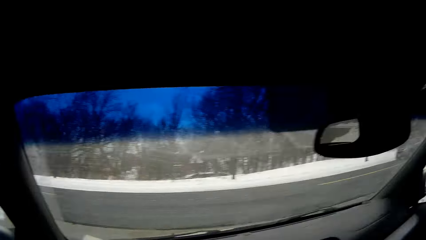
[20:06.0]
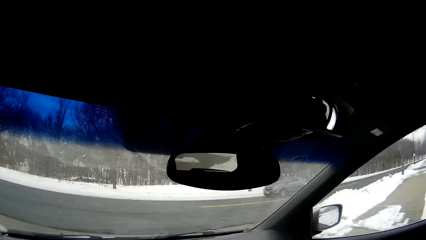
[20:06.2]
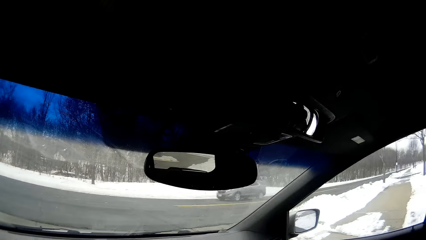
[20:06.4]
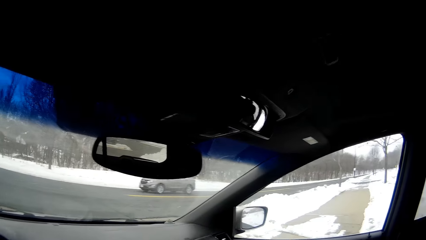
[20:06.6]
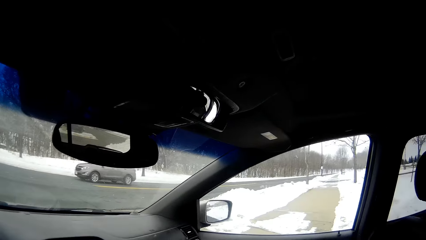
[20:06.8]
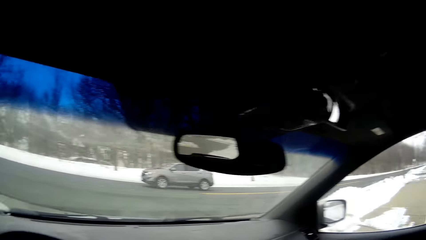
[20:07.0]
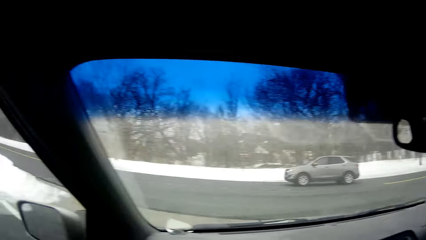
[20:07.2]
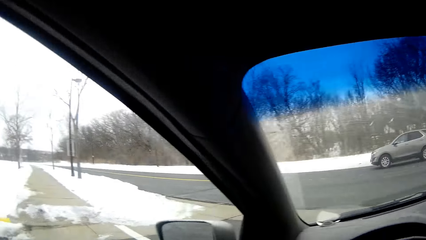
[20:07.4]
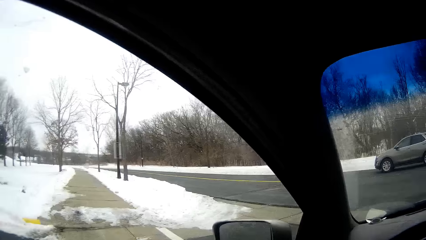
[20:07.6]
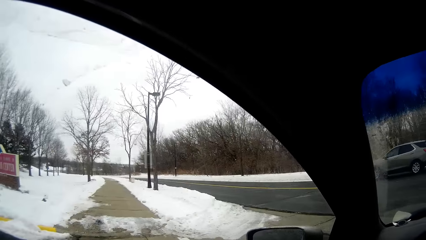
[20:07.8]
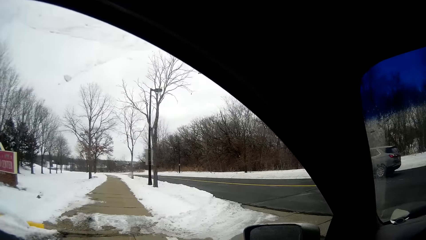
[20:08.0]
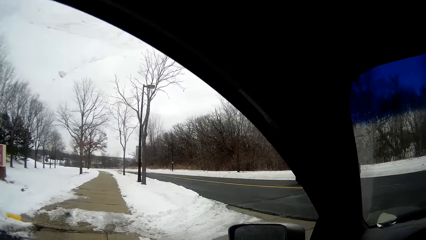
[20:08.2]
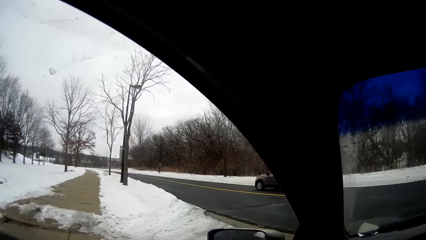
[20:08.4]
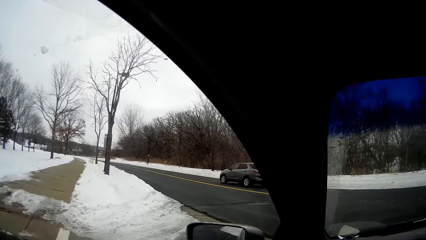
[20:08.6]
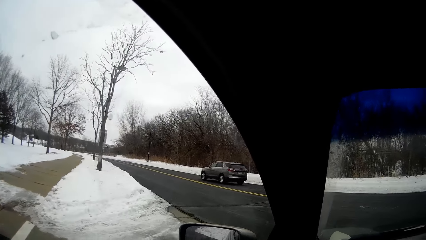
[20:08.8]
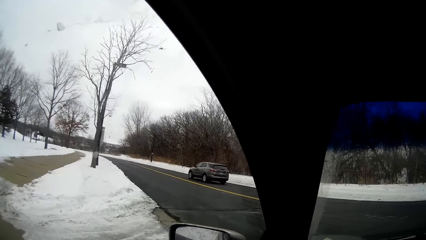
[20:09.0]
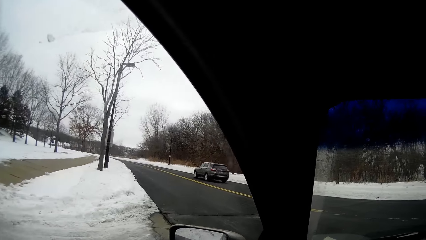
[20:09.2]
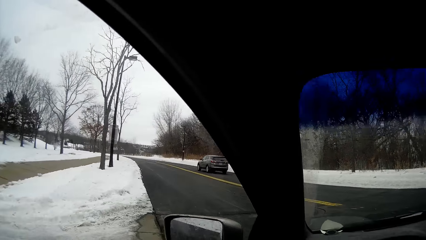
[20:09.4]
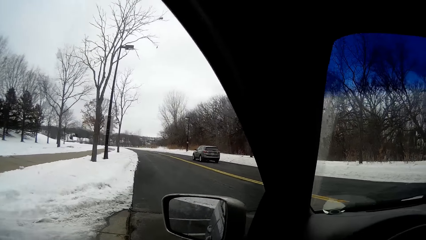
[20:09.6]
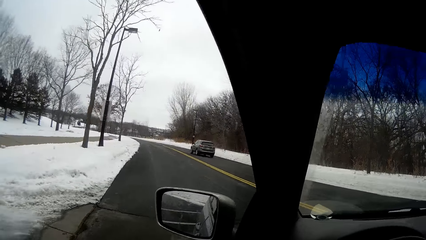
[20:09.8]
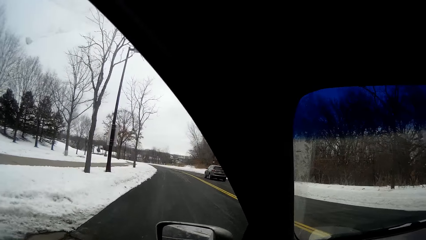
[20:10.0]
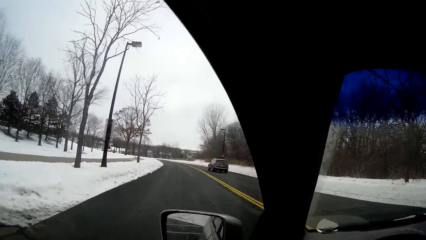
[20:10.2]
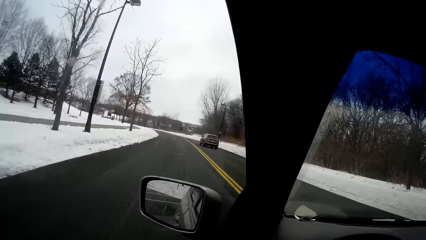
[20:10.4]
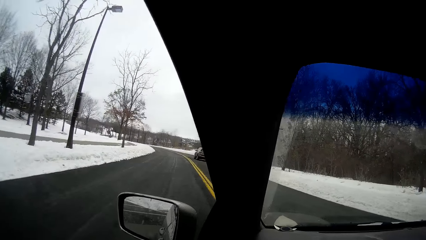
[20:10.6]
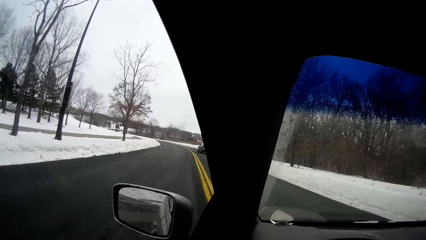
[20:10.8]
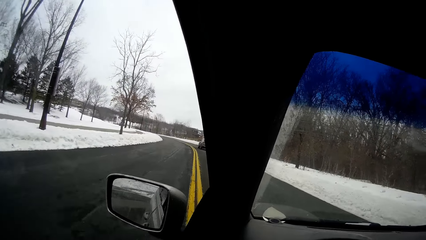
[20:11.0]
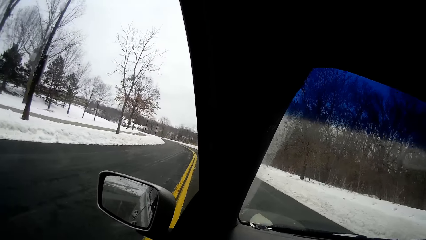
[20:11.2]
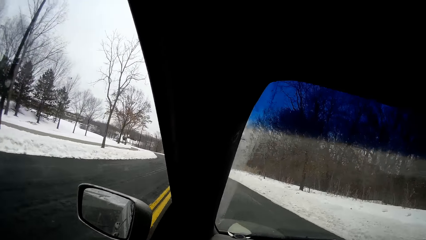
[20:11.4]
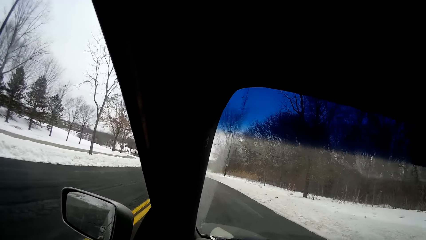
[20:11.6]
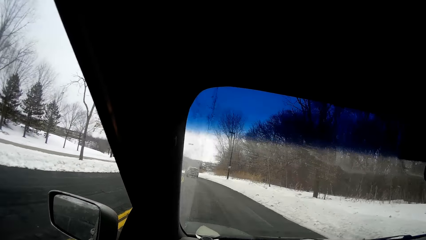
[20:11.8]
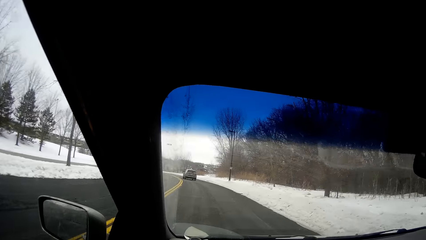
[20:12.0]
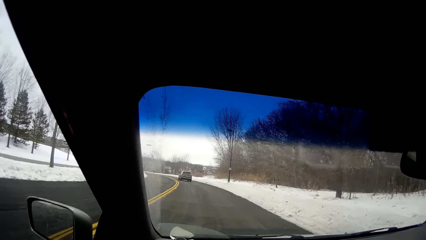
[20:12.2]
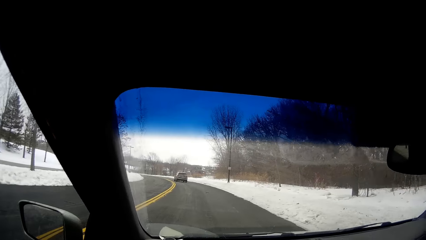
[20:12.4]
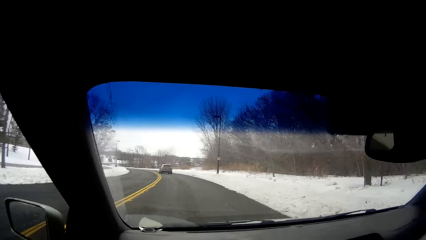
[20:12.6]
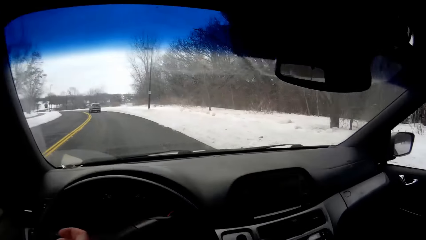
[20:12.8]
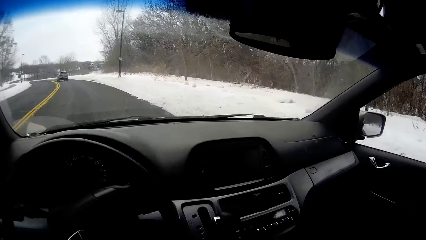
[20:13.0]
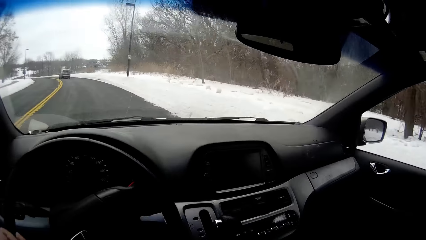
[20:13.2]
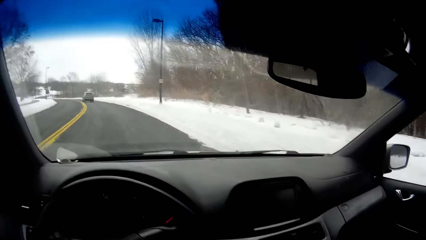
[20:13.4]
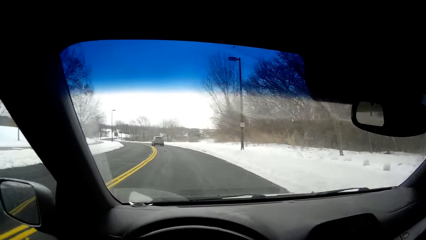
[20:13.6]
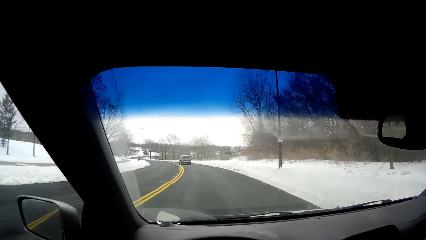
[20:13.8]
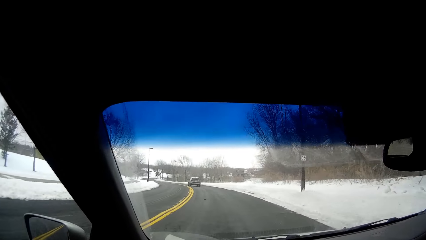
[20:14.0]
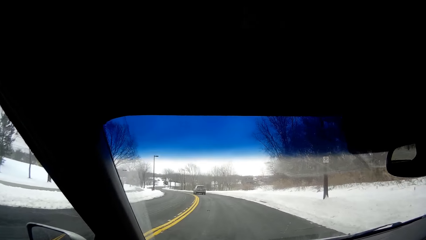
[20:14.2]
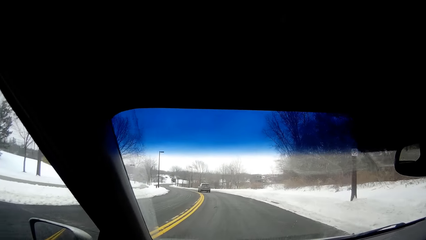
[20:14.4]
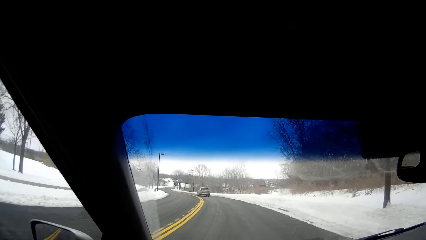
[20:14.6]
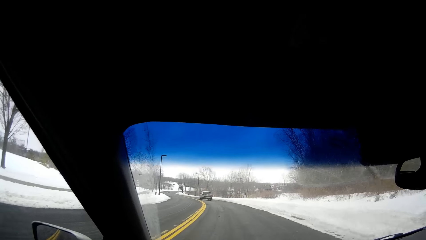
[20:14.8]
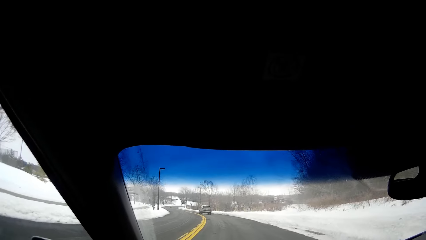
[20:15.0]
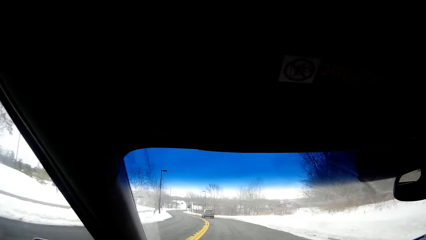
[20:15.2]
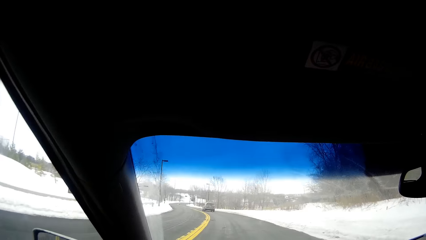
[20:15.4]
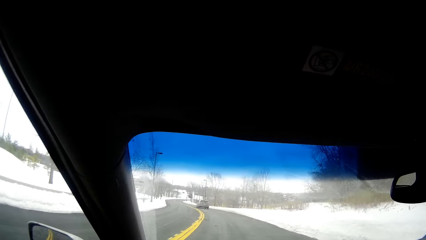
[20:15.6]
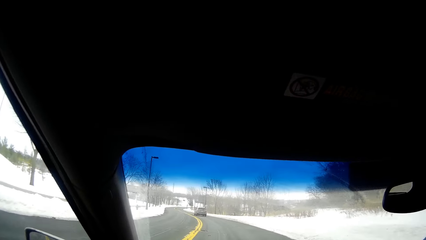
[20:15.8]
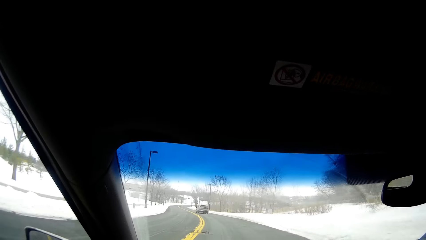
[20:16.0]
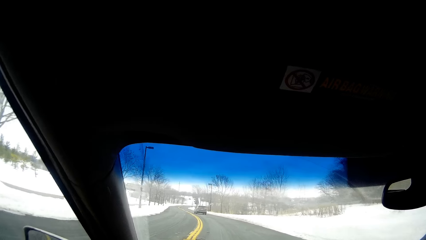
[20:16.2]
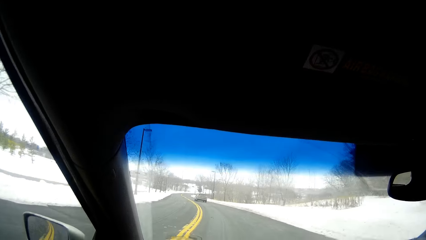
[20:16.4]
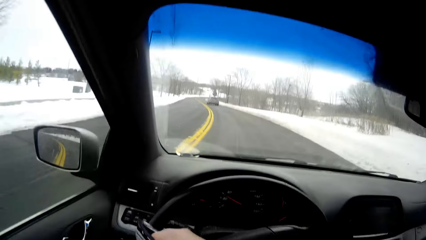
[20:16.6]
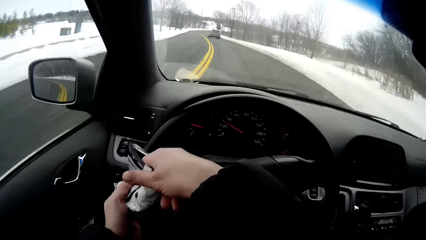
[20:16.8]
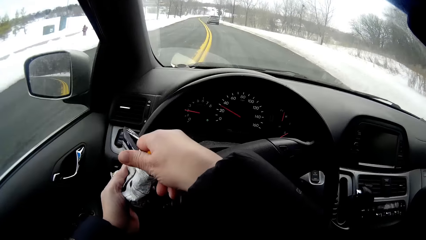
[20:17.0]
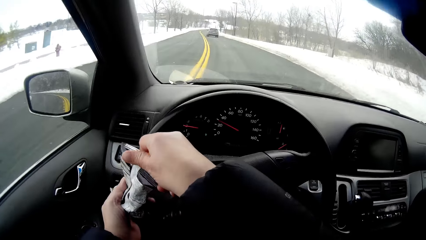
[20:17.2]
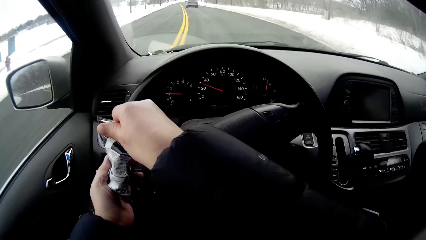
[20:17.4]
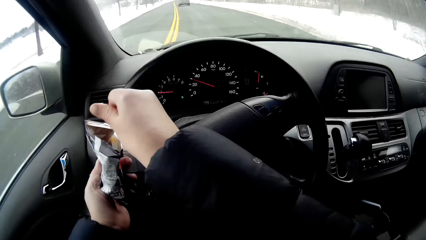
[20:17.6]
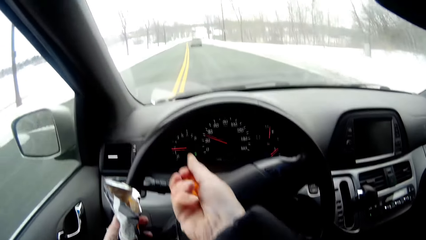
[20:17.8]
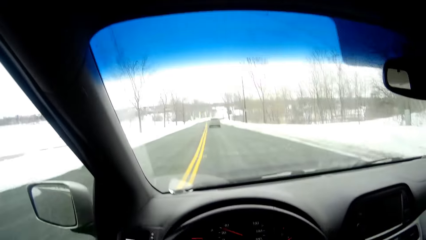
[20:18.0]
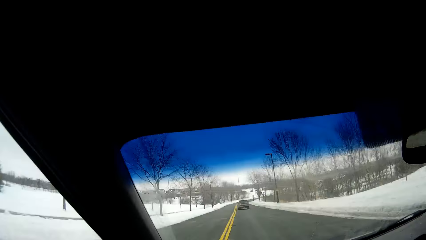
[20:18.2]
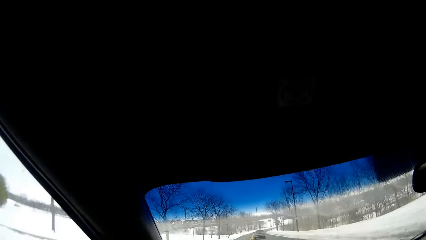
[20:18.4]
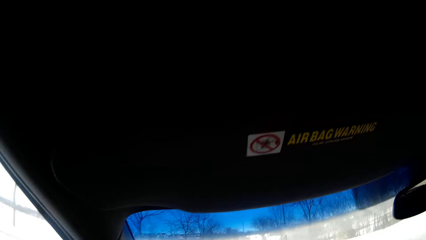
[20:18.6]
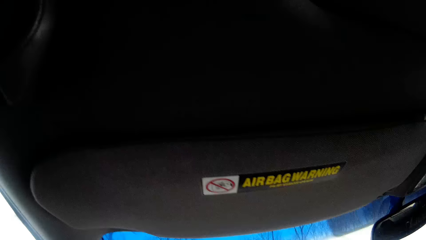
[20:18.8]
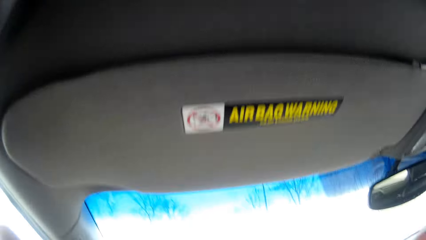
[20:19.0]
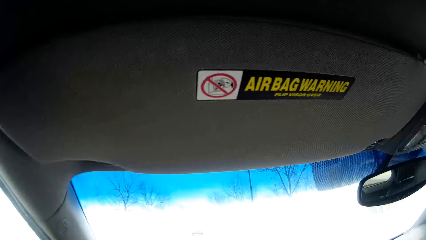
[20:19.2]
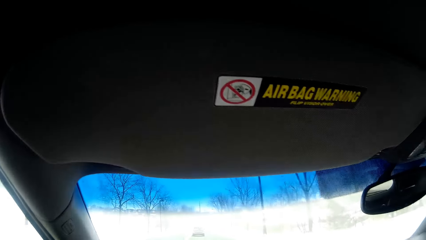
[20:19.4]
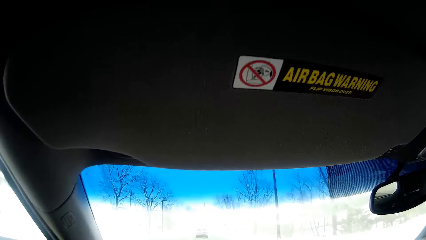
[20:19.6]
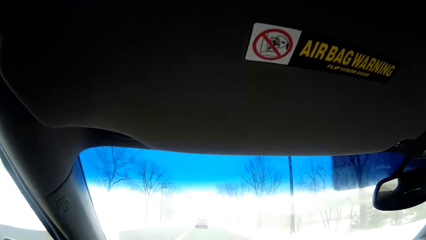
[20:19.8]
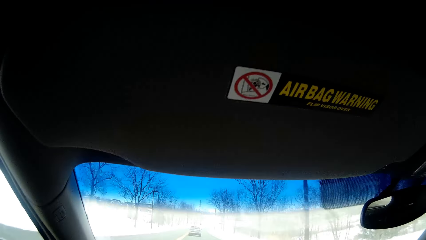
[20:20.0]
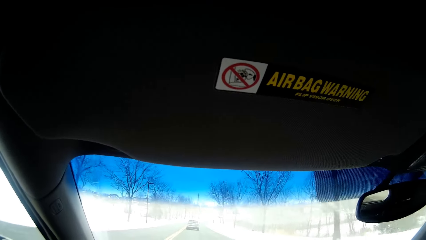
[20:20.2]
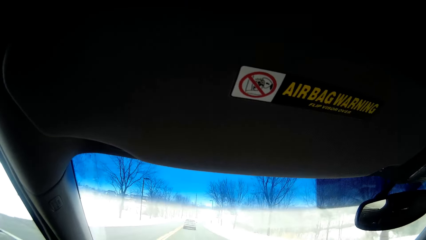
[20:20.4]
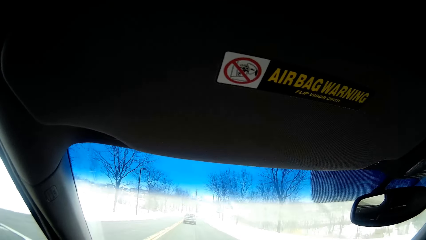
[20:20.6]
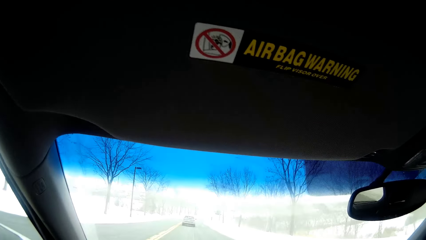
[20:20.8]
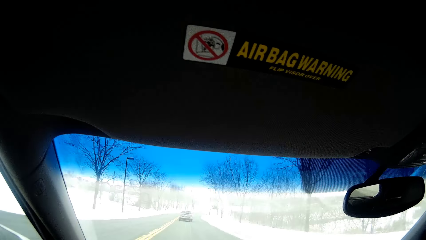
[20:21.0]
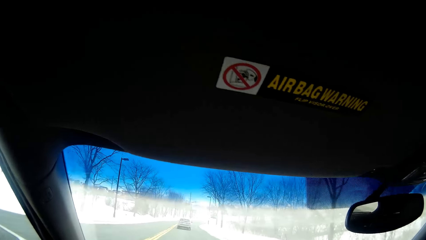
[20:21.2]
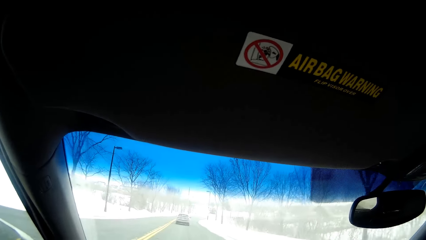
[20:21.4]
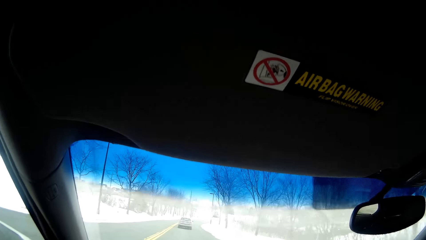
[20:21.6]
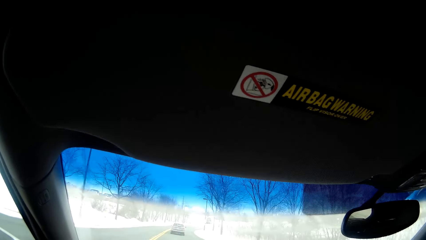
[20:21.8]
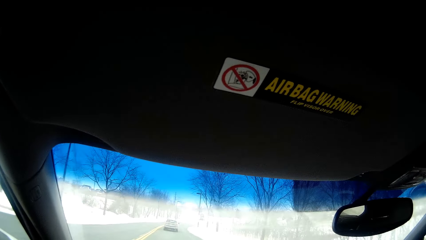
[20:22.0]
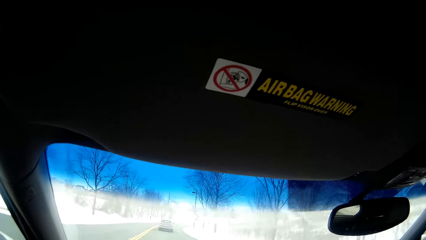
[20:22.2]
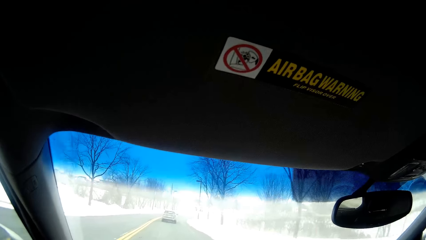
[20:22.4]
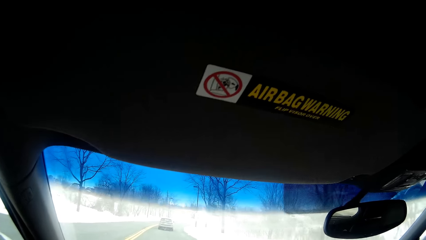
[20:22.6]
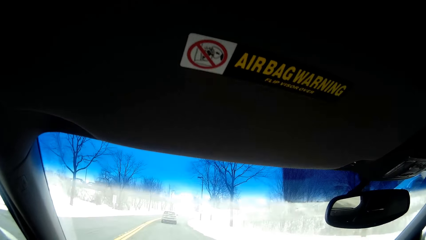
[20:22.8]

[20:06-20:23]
The camera wearer drives on the road. They take a right turn. They drive on the road. They pick a snack from a snack paper. They drive on the road. They open a bag of food.
